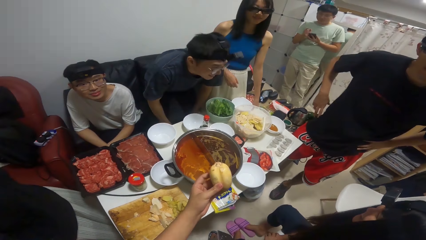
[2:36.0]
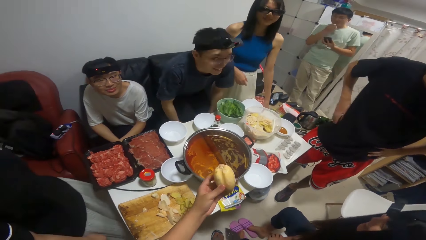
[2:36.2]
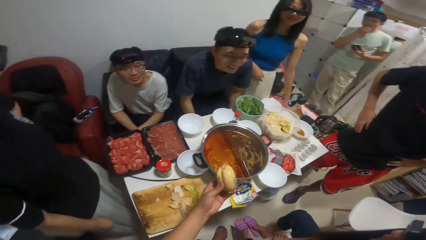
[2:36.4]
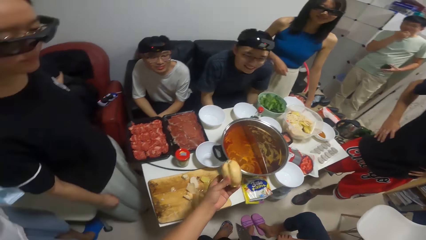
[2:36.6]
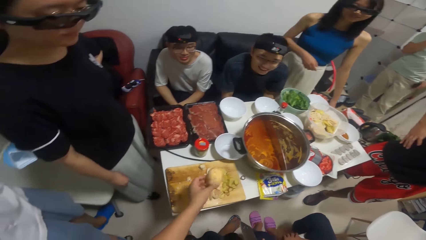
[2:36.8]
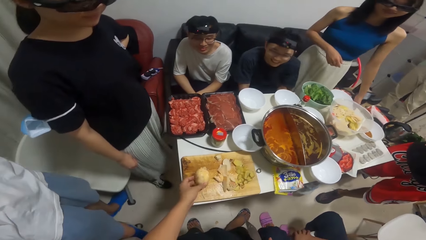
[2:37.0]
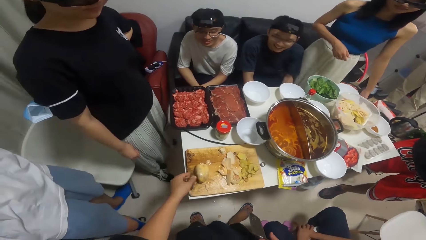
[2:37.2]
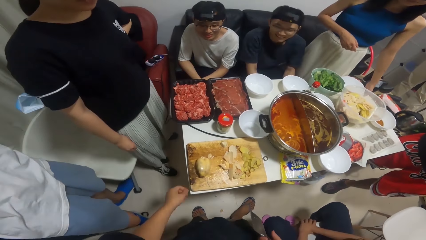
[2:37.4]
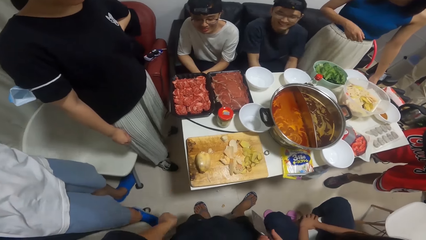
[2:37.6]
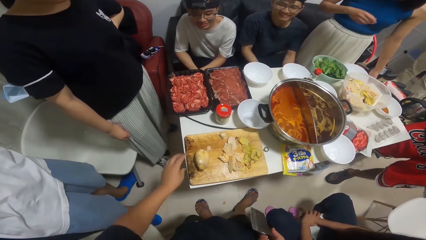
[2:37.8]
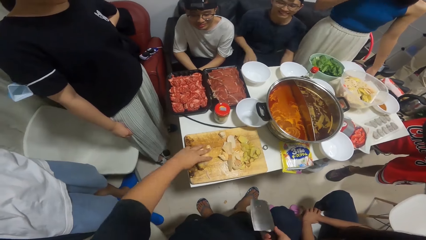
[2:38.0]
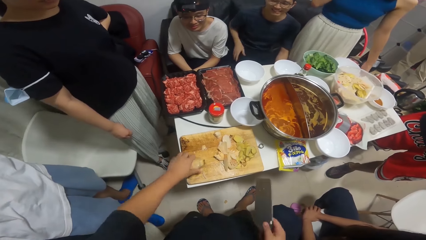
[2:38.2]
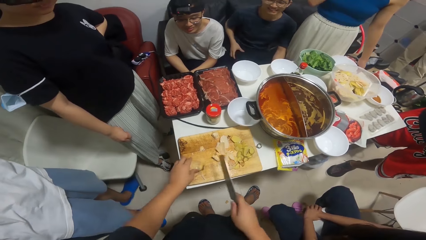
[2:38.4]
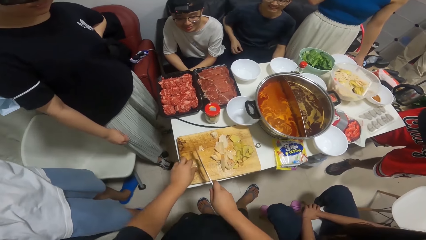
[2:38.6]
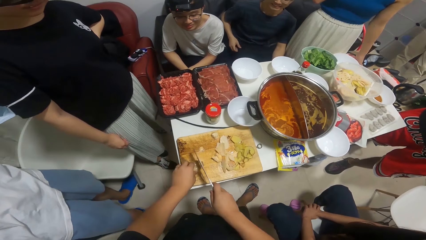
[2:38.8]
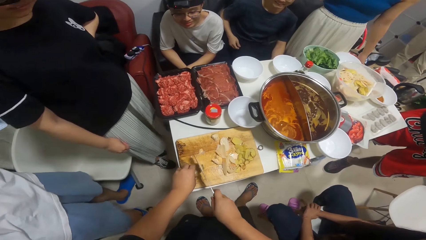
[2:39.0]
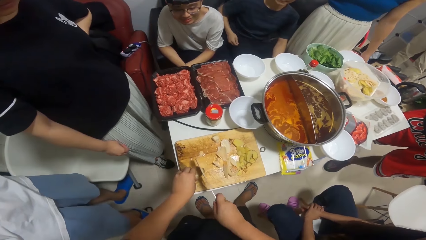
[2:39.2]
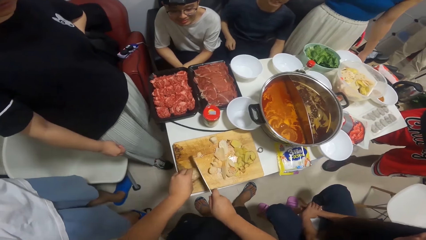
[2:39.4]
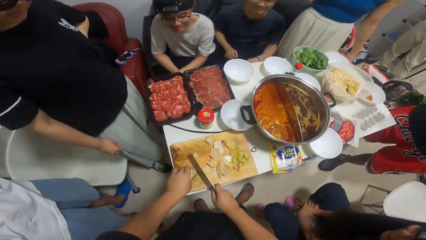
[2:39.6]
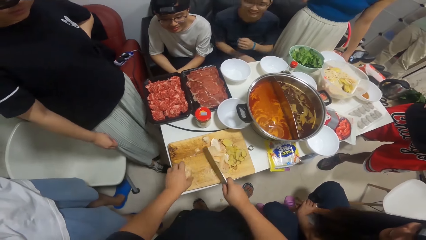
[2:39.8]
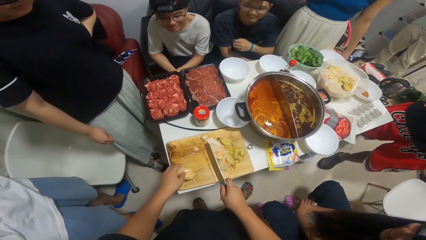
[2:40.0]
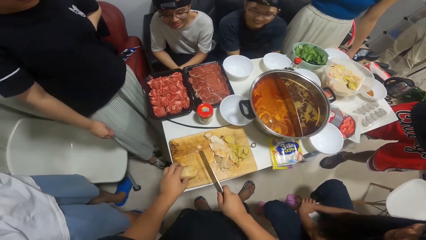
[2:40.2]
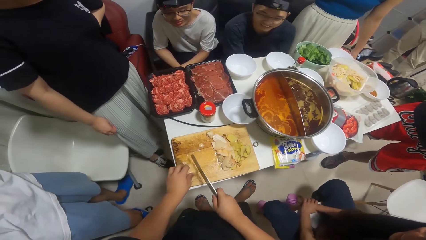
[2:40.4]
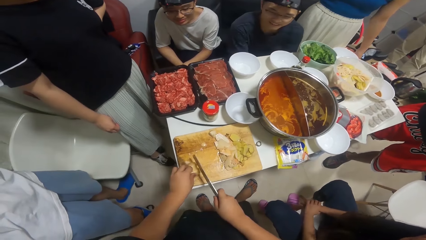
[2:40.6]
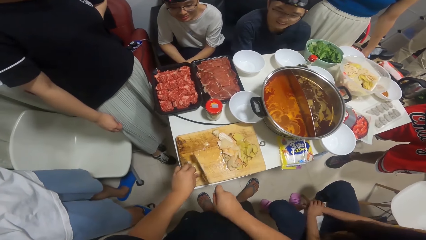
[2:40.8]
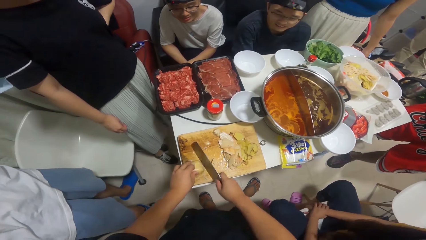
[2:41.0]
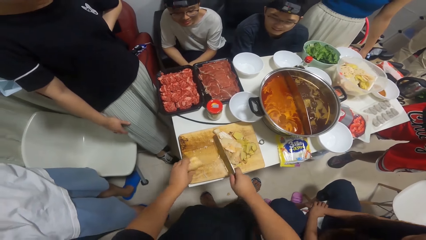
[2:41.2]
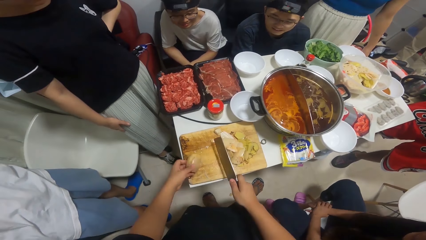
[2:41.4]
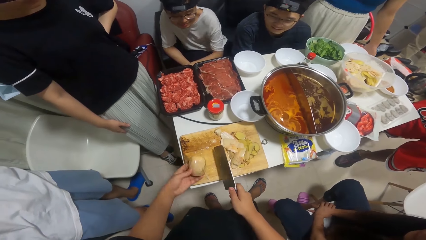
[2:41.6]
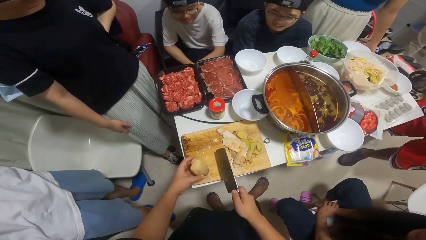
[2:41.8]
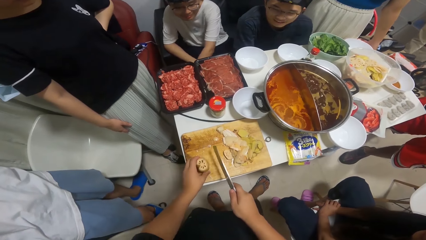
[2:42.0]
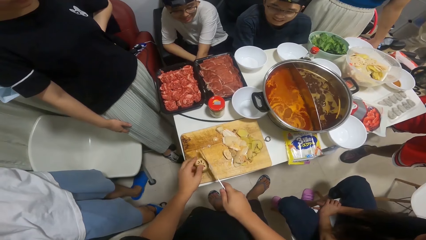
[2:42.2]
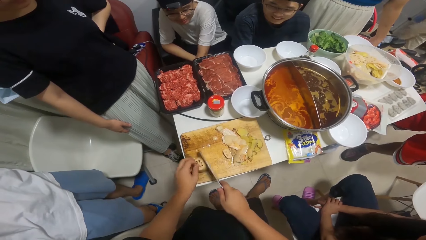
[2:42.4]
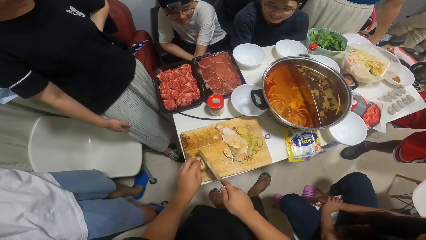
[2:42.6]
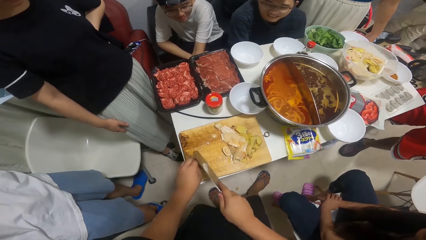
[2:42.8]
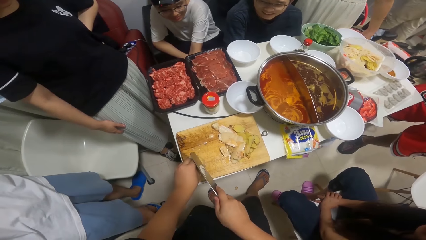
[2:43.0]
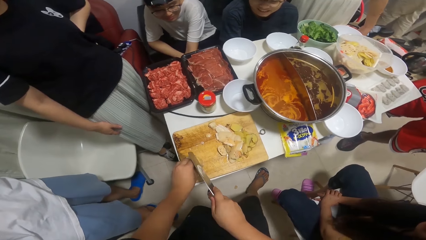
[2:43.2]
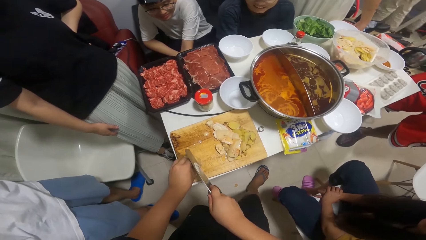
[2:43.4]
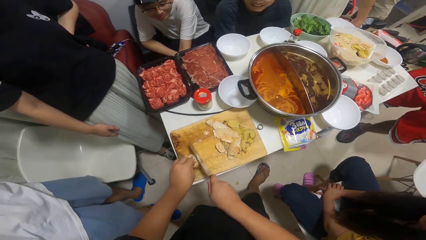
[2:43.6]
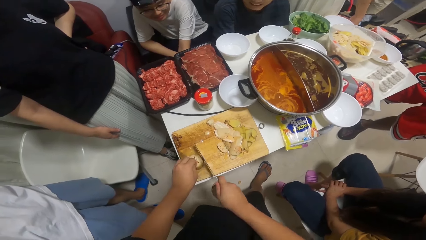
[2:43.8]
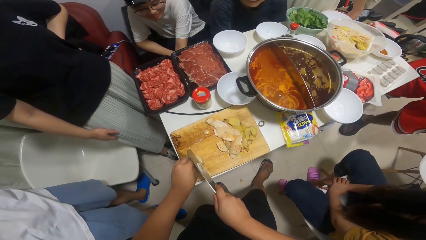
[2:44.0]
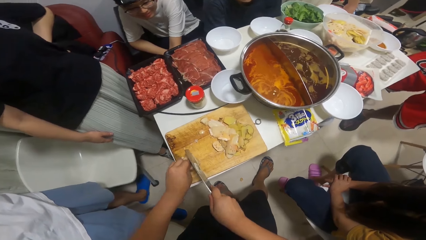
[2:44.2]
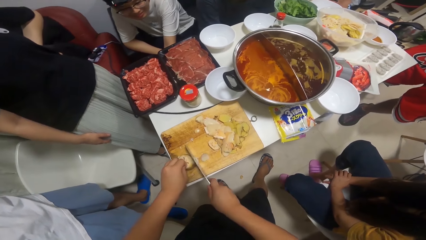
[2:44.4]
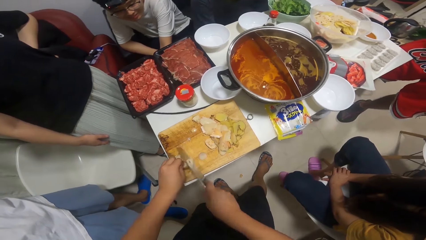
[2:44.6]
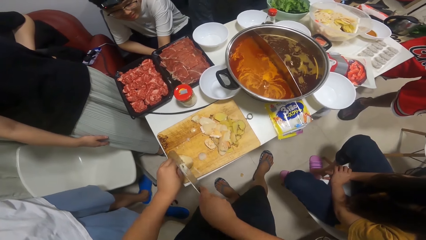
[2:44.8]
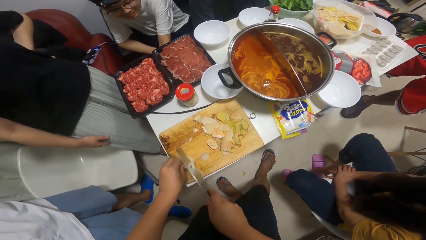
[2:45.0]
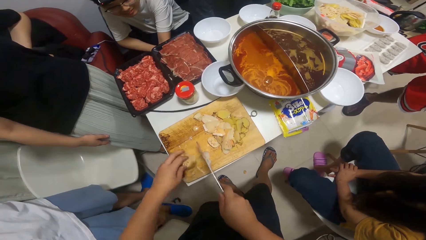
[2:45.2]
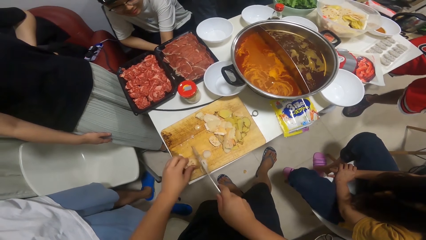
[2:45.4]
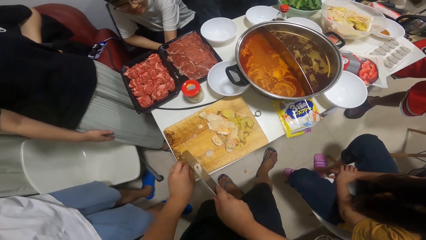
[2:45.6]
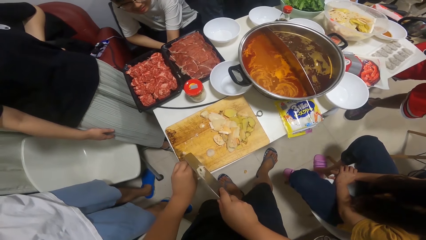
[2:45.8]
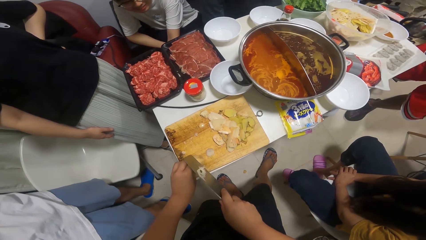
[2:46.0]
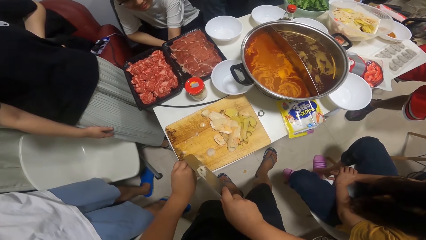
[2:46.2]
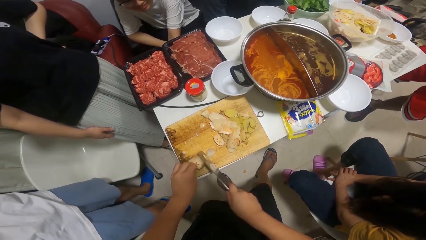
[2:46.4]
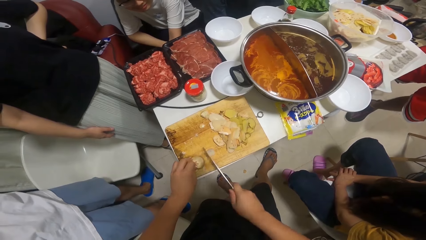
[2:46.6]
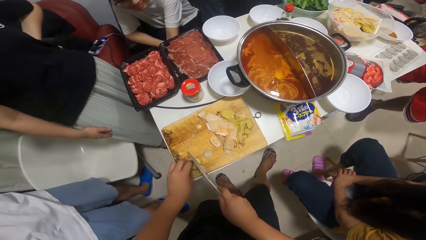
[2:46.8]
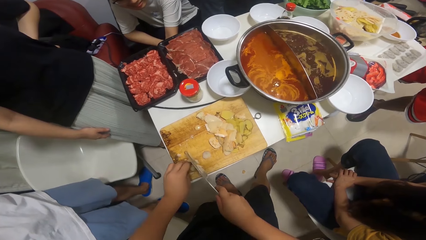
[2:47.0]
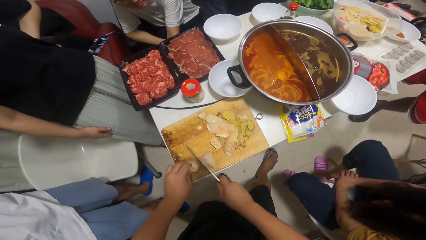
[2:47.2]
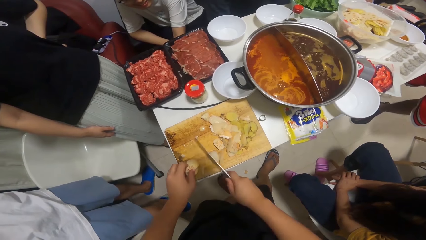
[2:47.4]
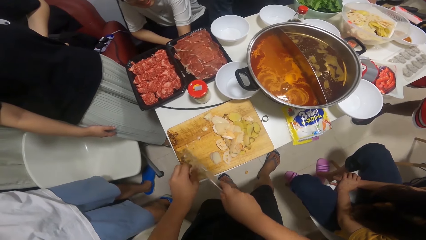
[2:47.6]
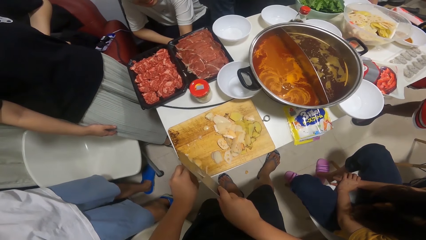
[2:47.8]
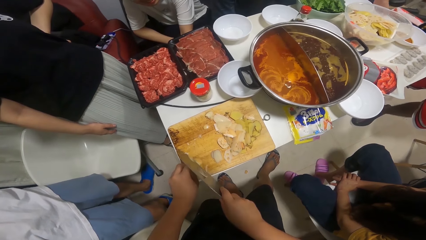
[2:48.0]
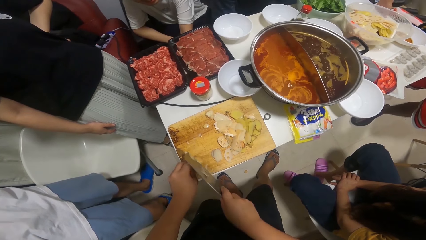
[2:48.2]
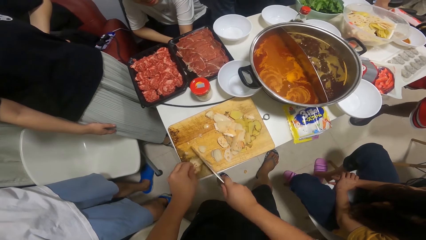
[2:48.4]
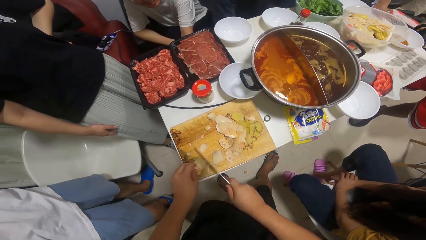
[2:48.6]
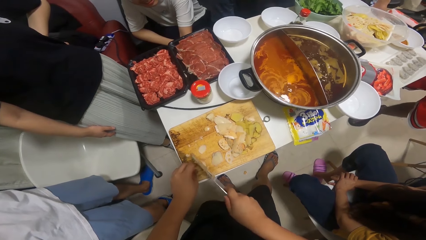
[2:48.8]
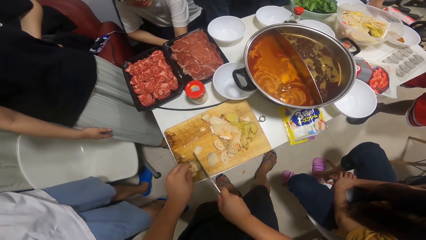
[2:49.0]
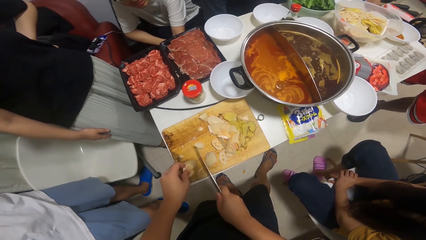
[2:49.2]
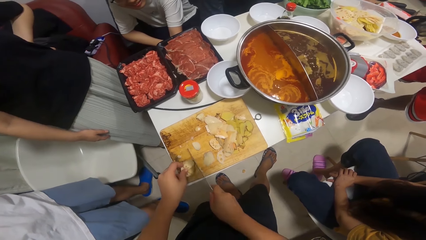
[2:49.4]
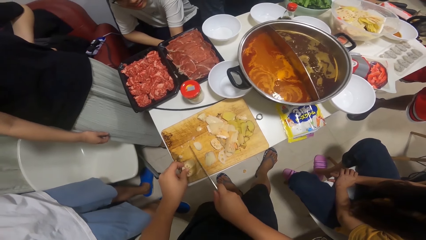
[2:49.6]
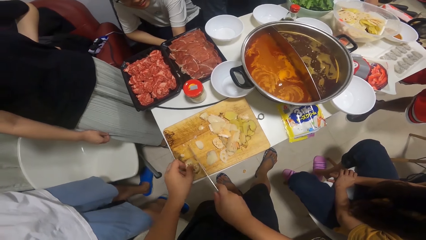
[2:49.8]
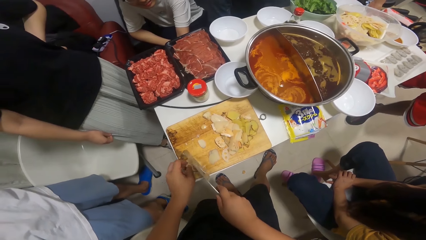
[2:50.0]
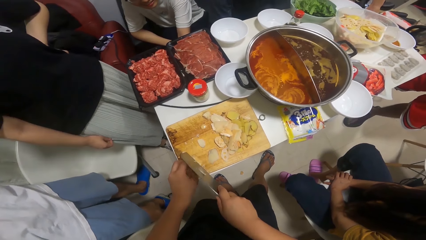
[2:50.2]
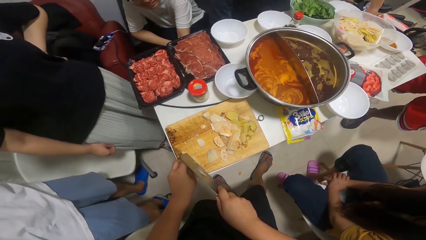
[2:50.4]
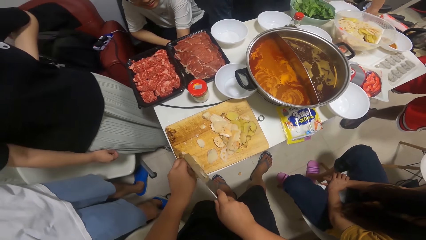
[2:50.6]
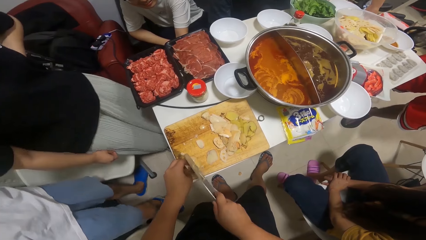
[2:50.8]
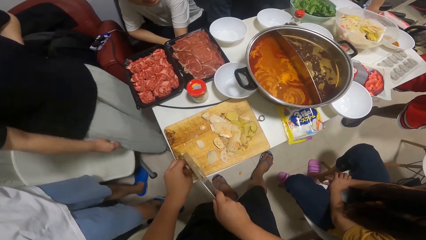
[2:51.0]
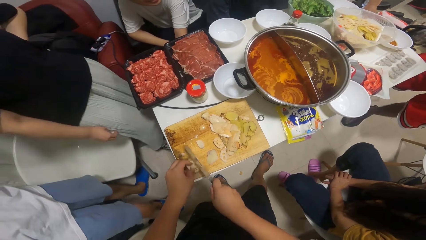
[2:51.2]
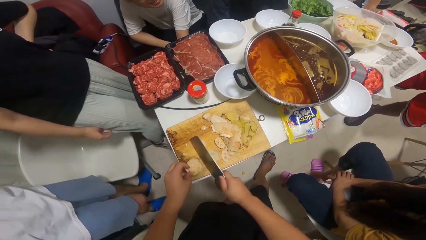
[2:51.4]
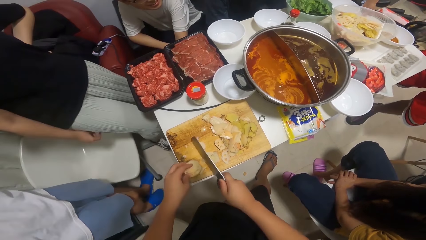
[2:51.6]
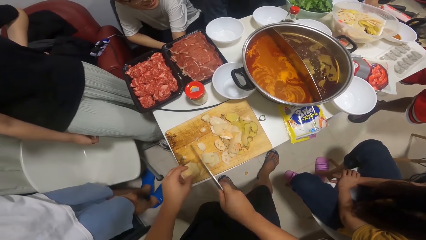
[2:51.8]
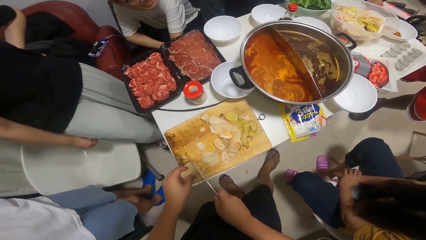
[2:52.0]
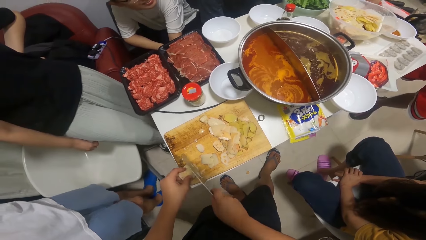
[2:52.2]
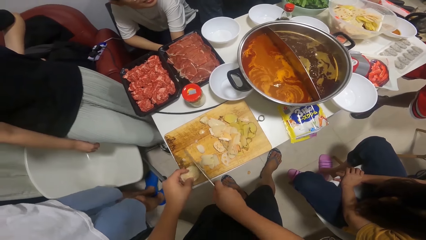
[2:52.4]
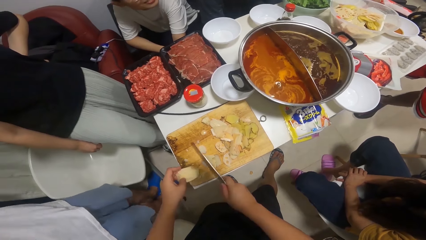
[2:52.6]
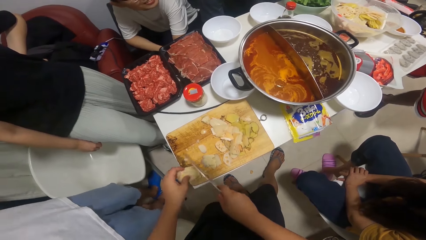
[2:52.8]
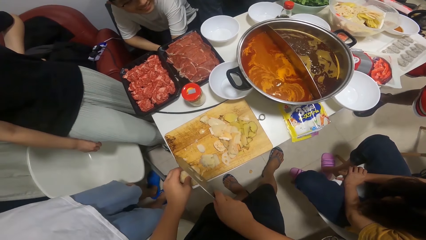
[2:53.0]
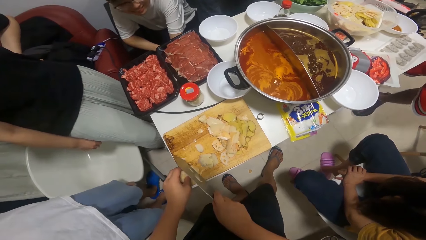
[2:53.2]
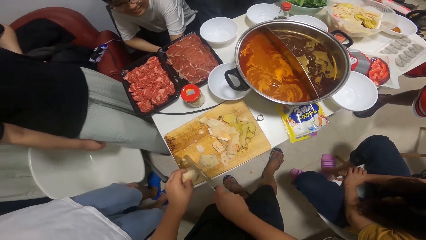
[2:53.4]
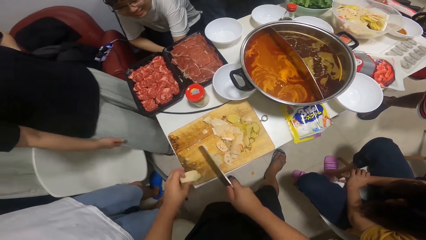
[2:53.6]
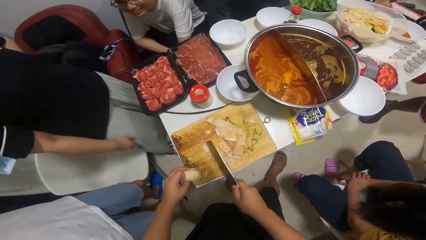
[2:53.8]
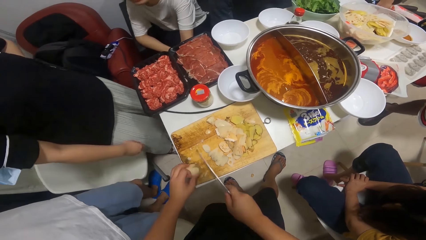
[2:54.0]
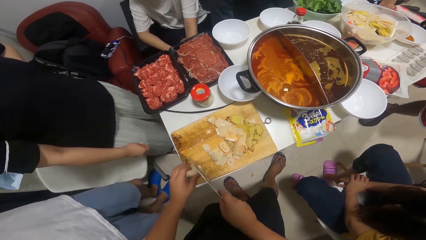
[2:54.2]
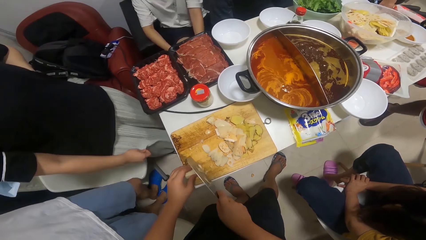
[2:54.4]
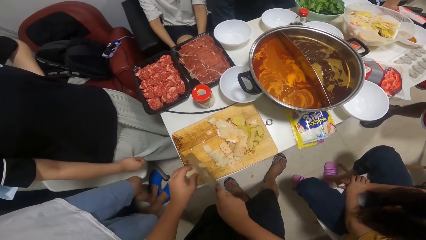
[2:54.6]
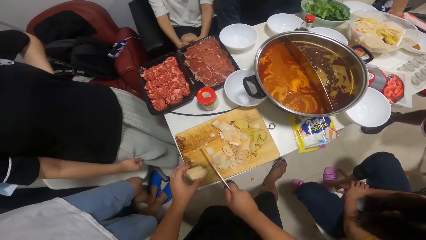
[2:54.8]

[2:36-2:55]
The camera wearer drops the potato on the table with his left hand. He chops potatoes with the knife in his right hand on the table. He peels something.
